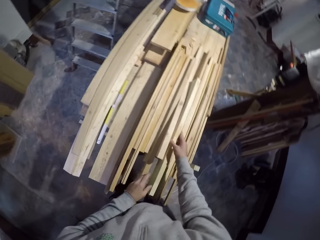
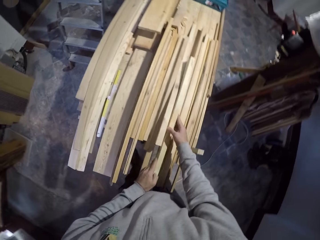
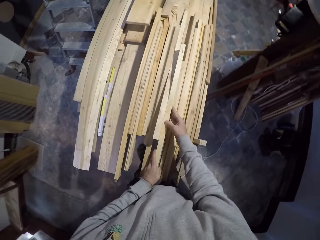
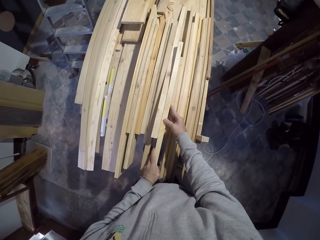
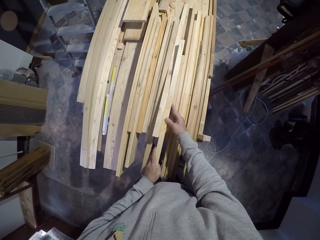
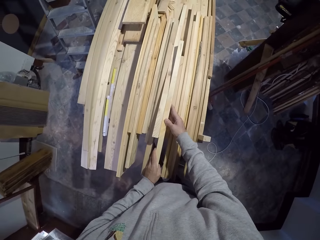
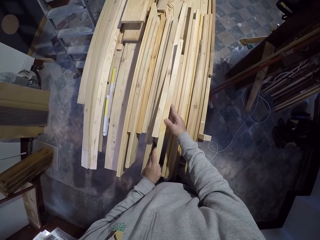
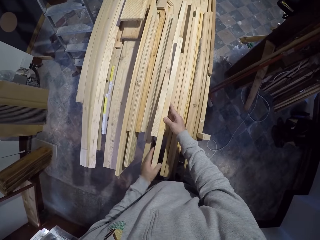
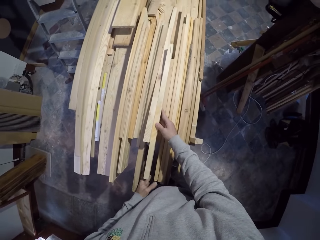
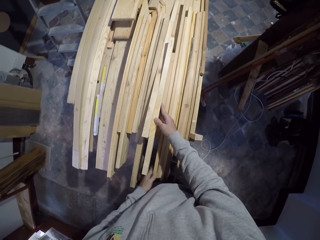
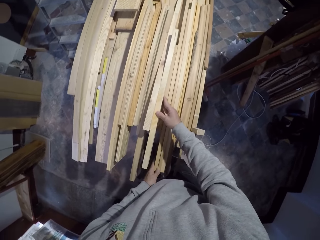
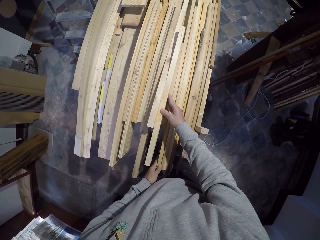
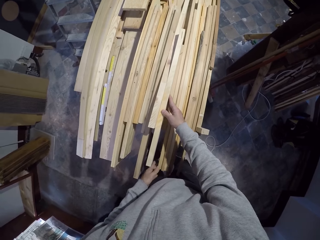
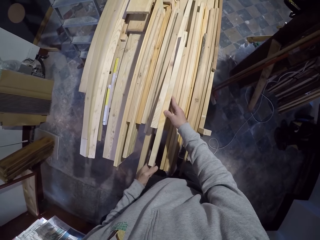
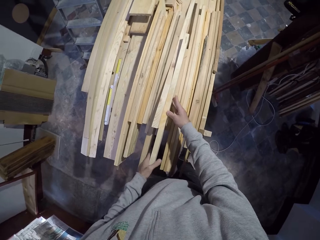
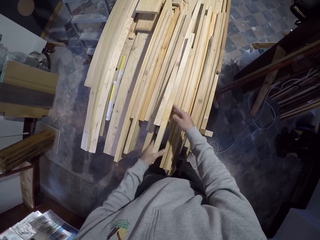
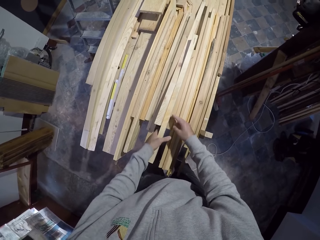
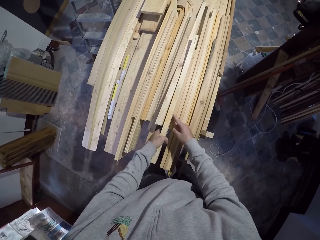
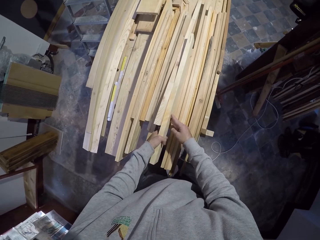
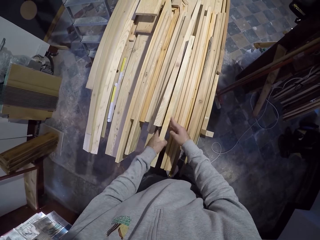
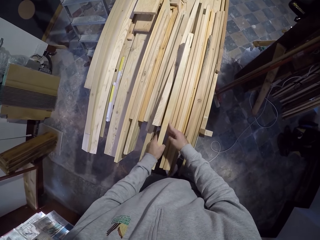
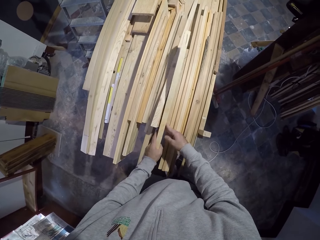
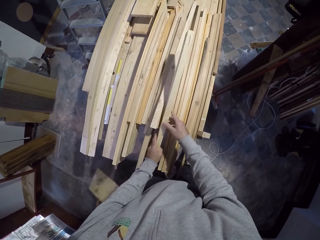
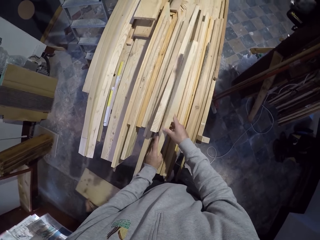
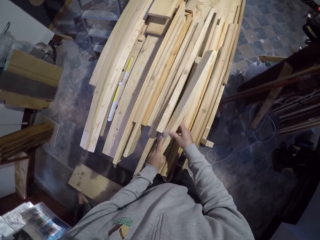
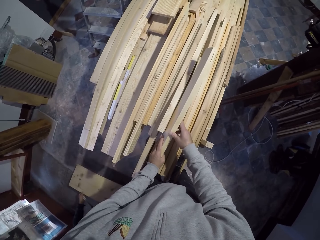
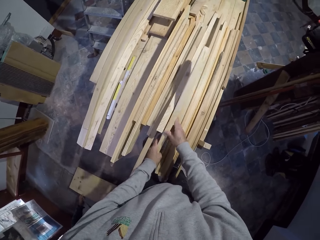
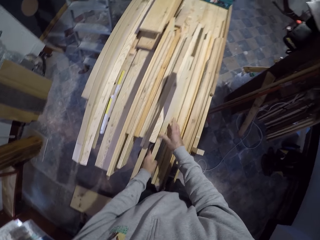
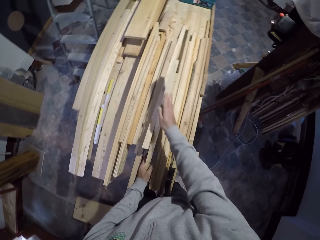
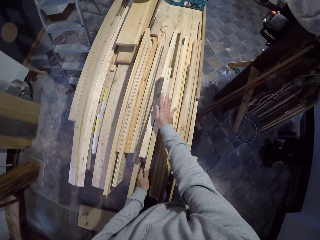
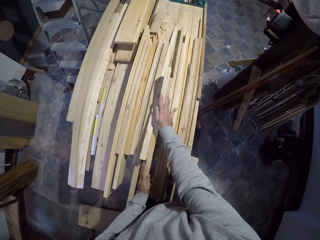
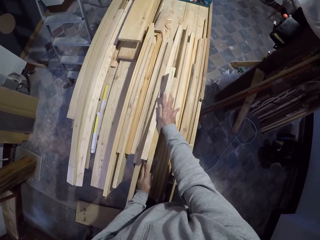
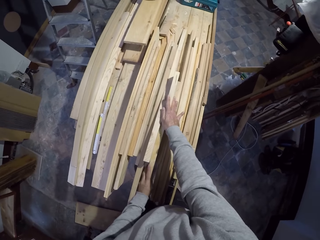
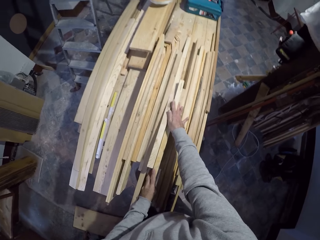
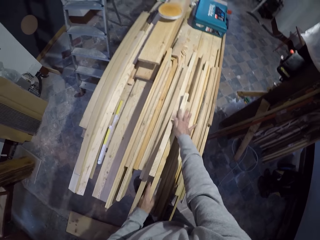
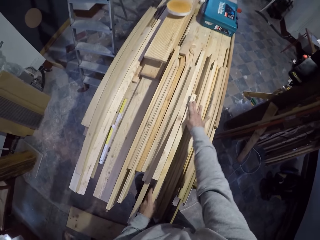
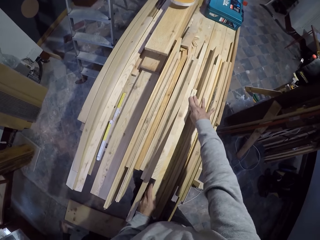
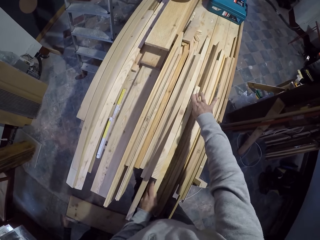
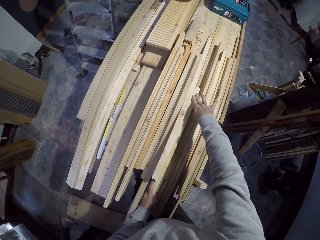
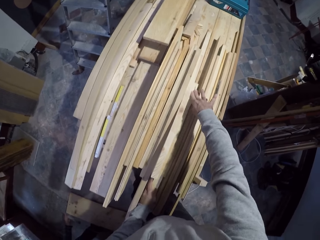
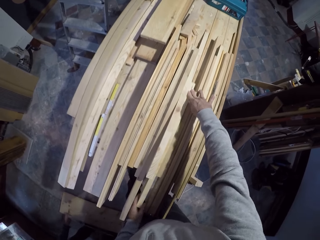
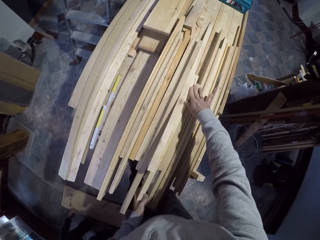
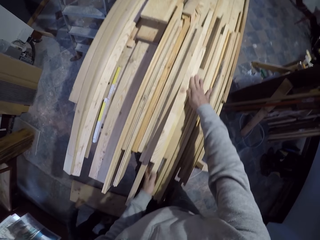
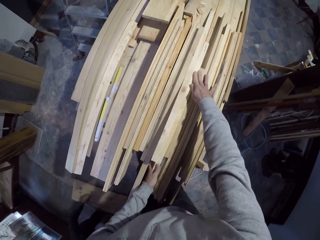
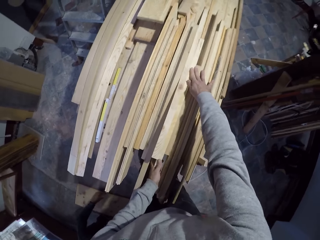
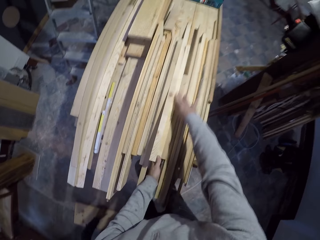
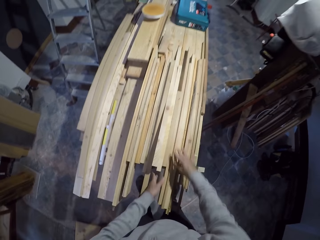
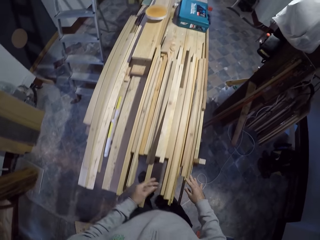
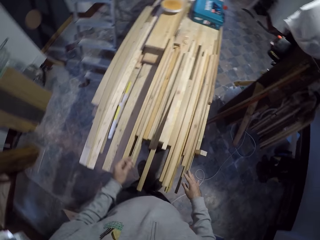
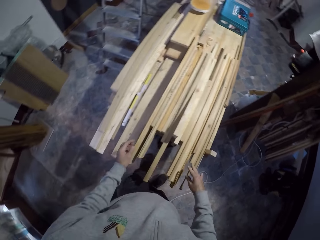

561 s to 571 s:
The camera wearer touches the wood. They move the wood. They fit the wood.

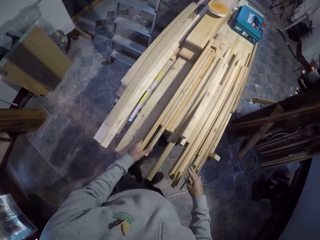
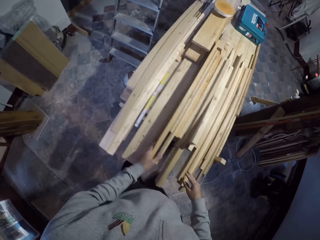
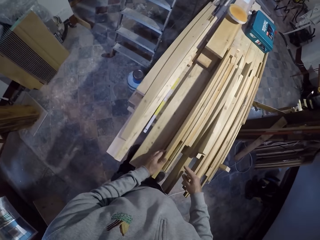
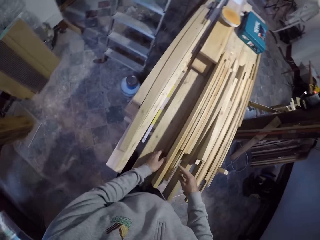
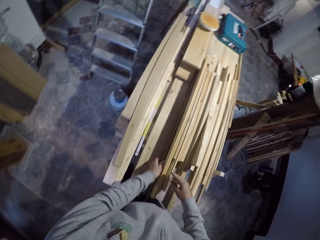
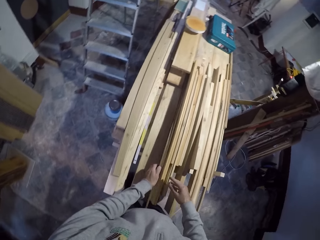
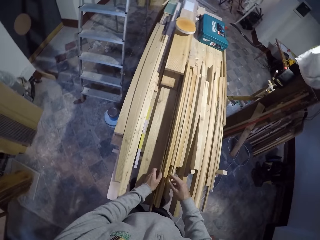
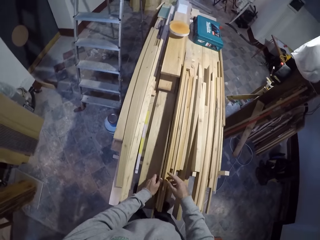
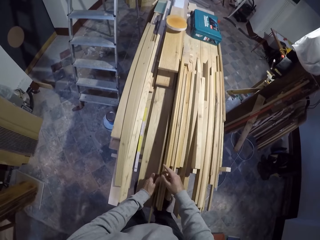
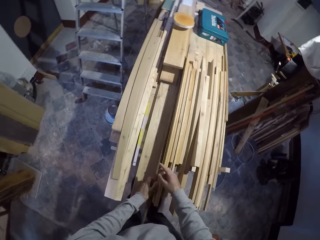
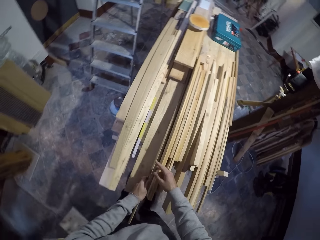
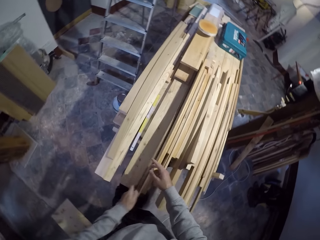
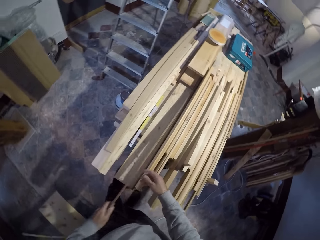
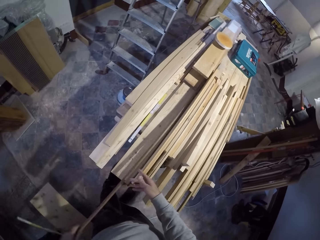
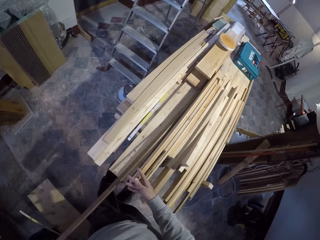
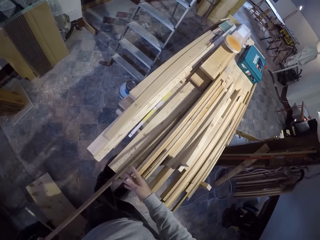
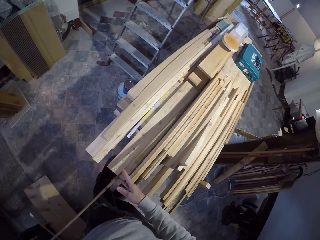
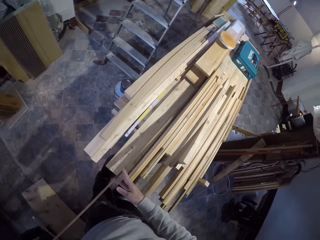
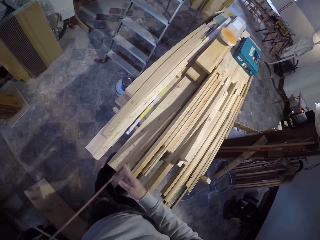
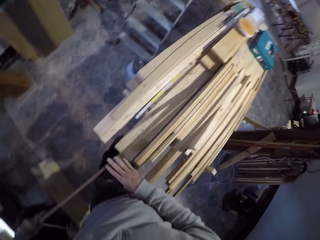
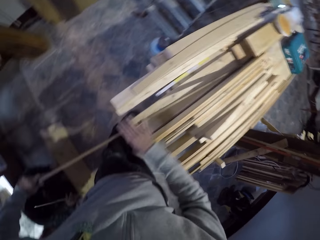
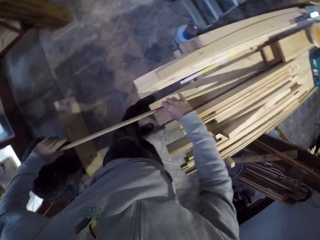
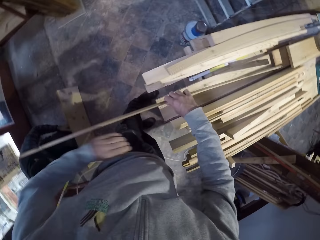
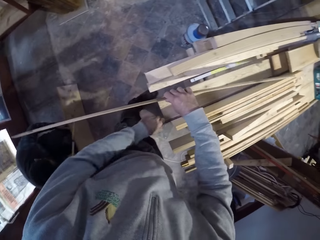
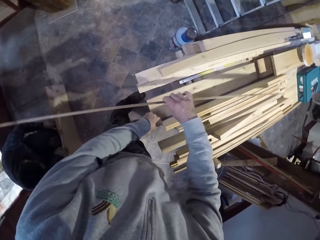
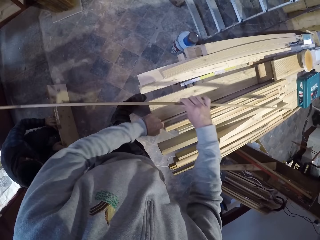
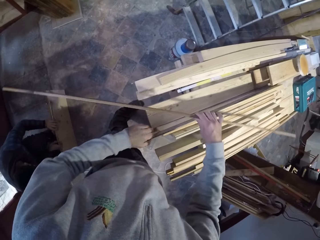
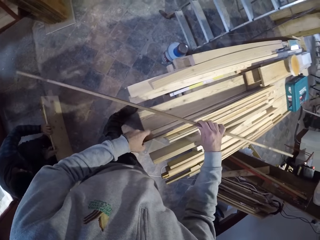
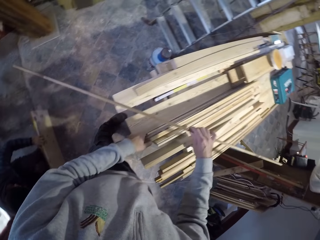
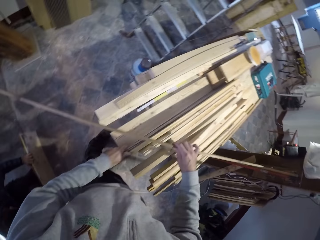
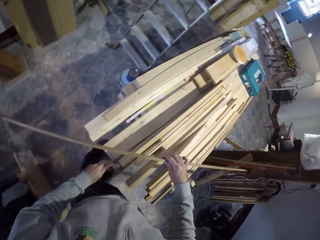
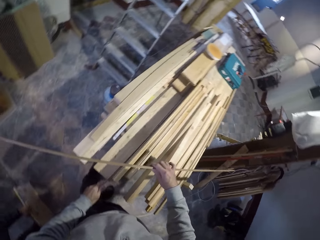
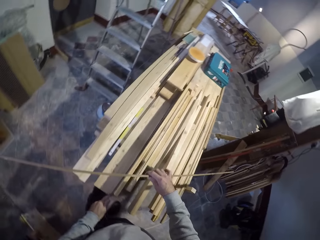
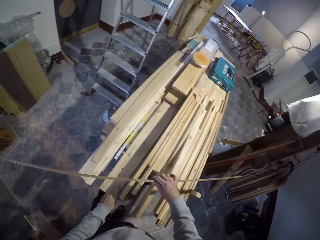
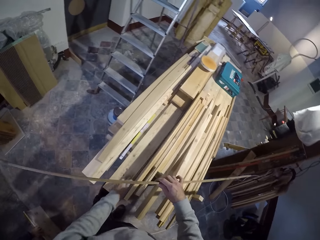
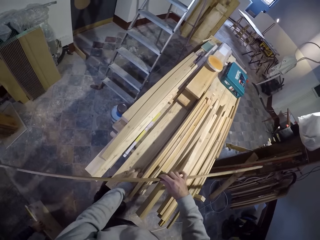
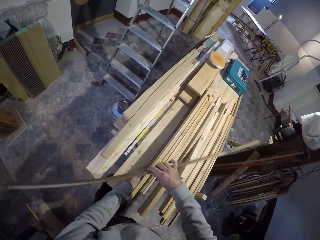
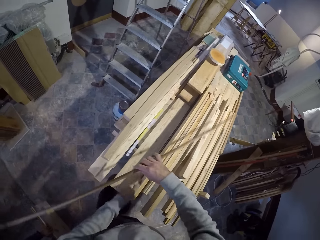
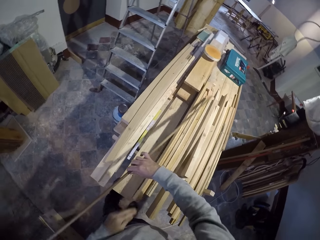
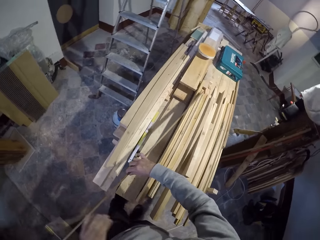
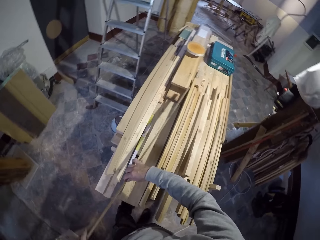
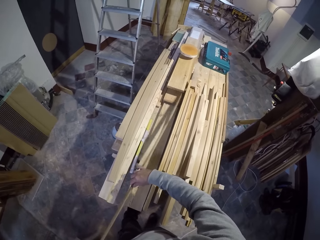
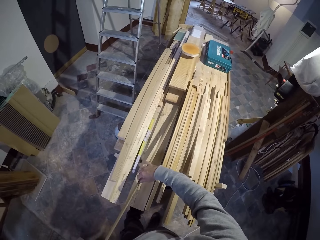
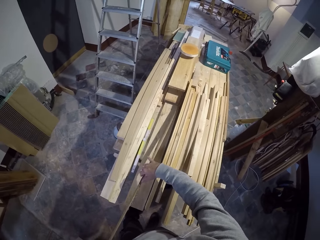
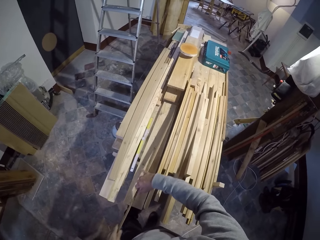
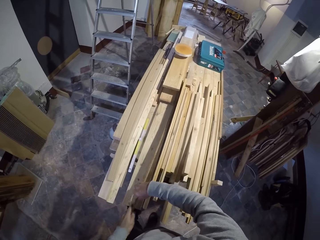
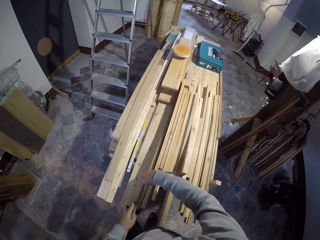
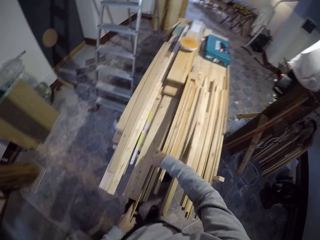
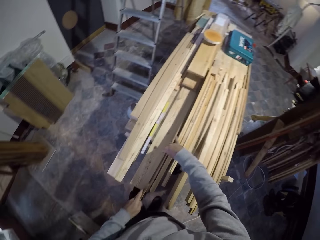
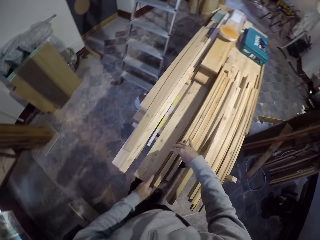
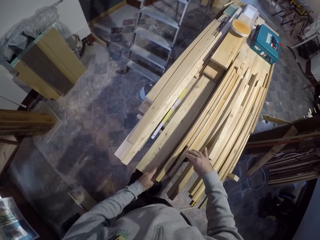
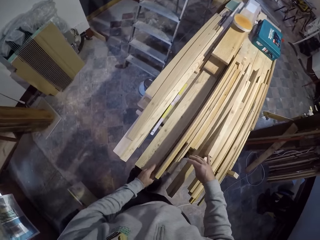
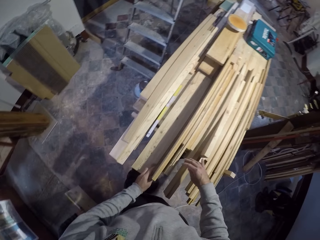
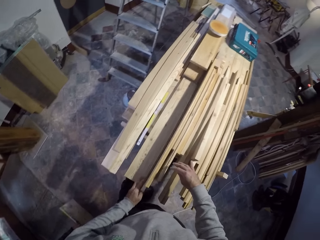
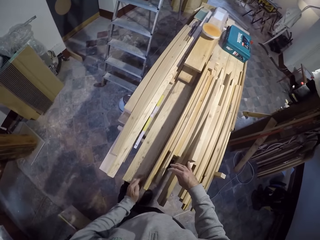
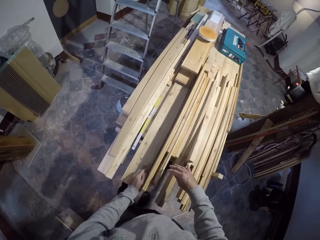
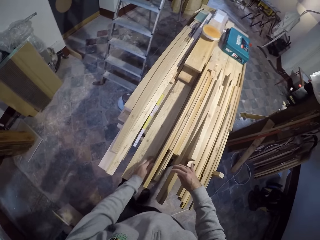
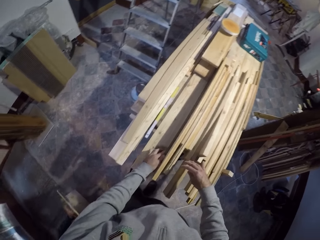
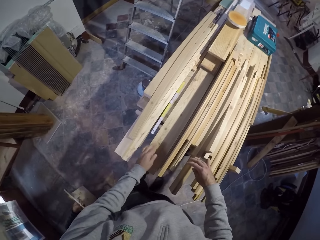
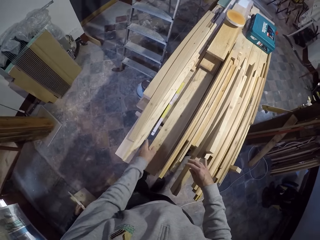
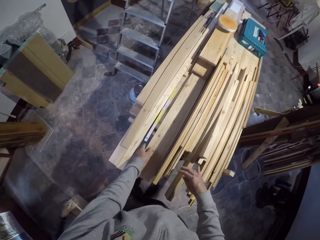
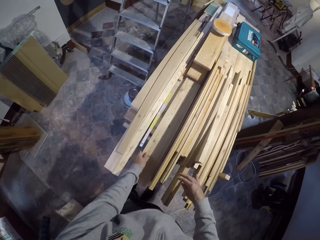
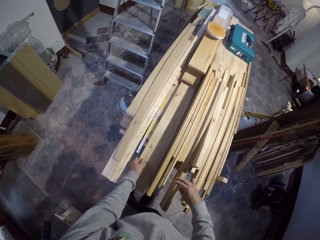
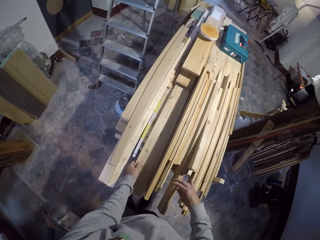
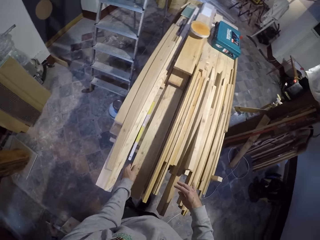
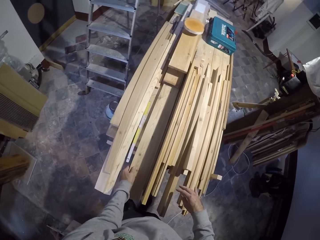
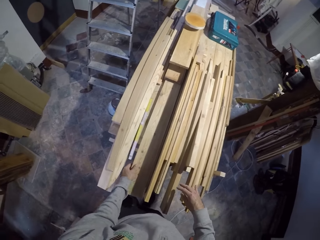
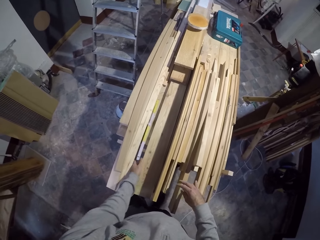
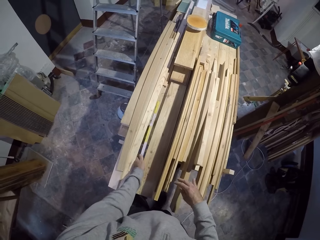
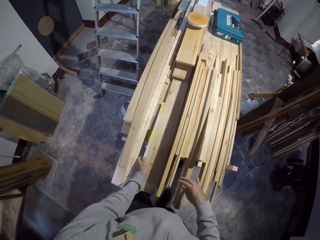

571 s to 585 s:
The camera wearer touches the wooden pieces. They pull the wood with the left hand. They wipe something with the right hand in the wood. They hold the wood with the other hand. They pick up the wood with the left hand. They pull the wood. They return the wood with the left hand. They place the wood in the wood with both hands. They hold the wood. They align the wood with both hands.
